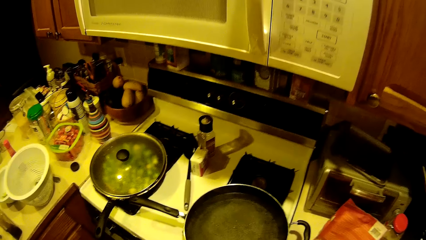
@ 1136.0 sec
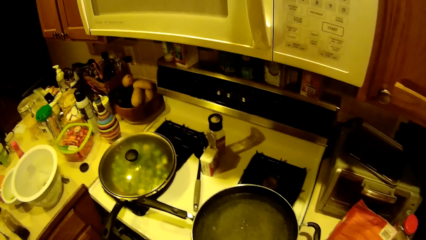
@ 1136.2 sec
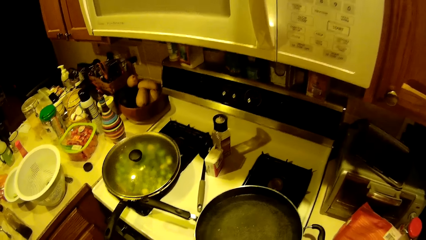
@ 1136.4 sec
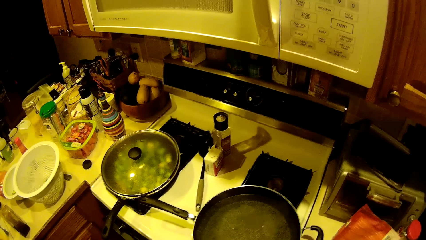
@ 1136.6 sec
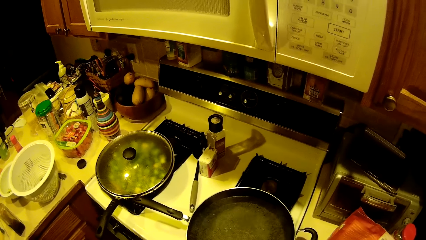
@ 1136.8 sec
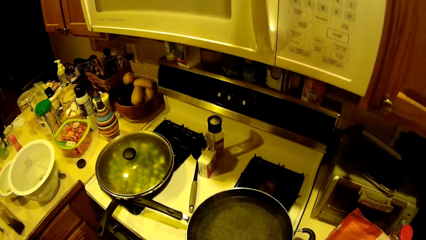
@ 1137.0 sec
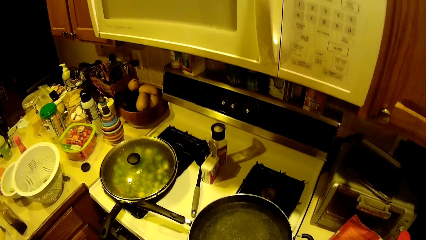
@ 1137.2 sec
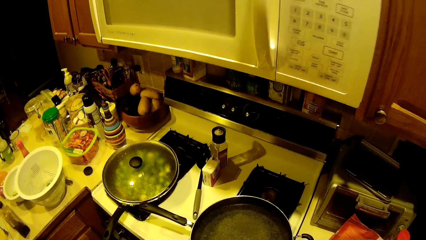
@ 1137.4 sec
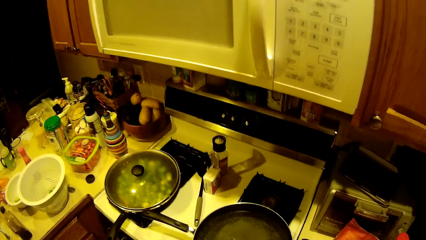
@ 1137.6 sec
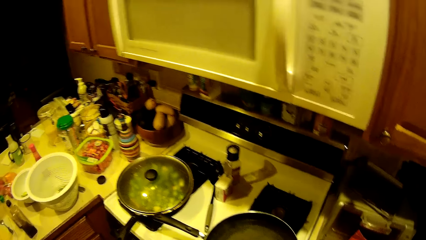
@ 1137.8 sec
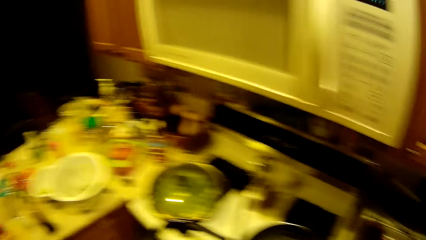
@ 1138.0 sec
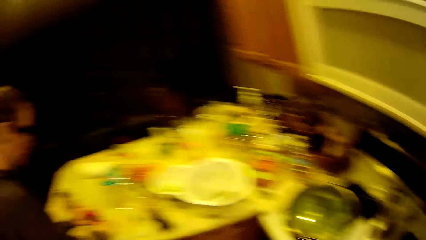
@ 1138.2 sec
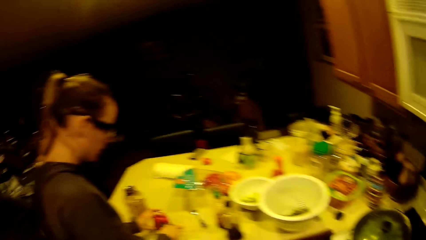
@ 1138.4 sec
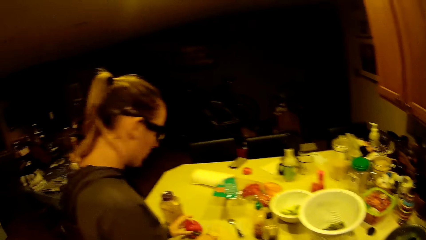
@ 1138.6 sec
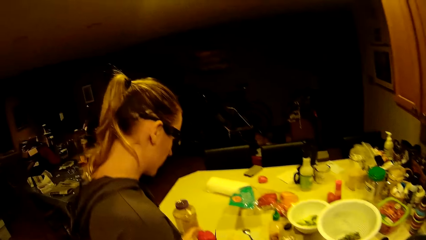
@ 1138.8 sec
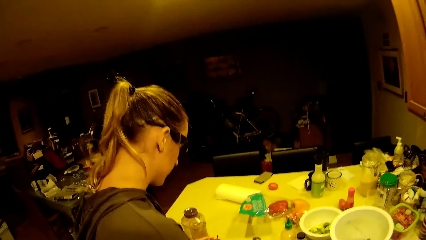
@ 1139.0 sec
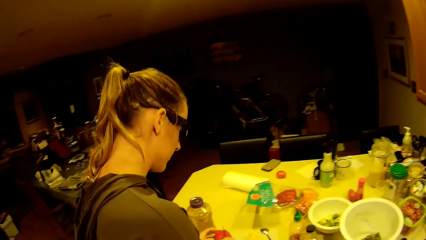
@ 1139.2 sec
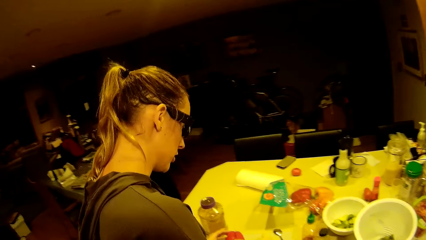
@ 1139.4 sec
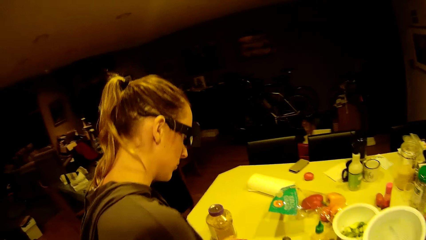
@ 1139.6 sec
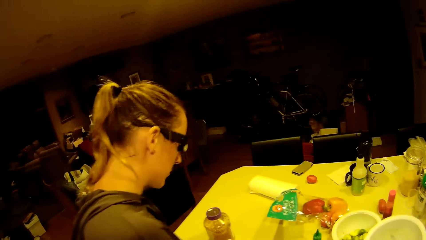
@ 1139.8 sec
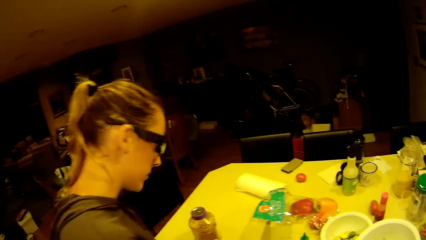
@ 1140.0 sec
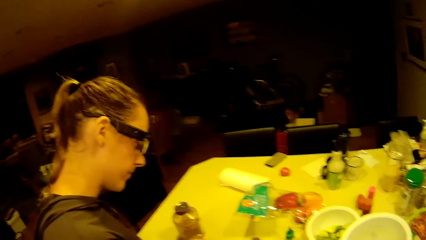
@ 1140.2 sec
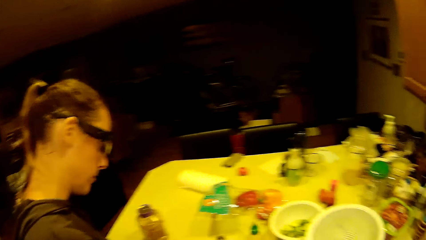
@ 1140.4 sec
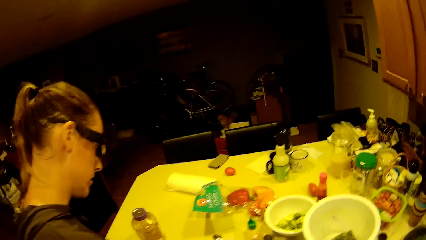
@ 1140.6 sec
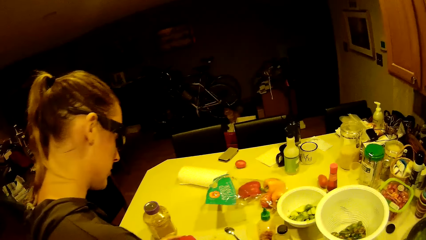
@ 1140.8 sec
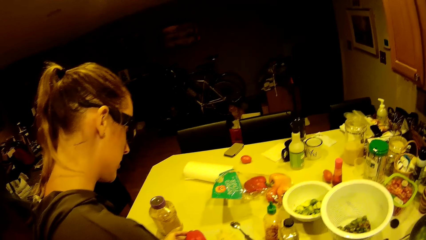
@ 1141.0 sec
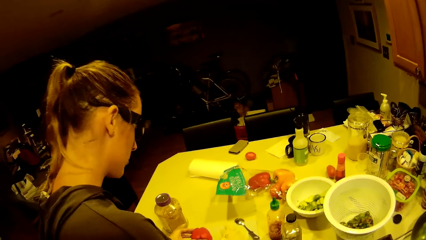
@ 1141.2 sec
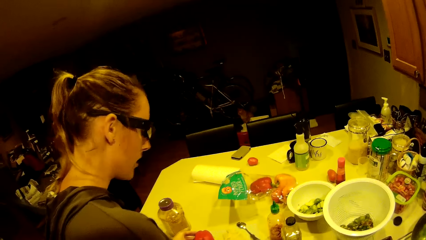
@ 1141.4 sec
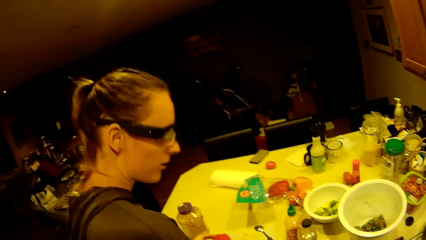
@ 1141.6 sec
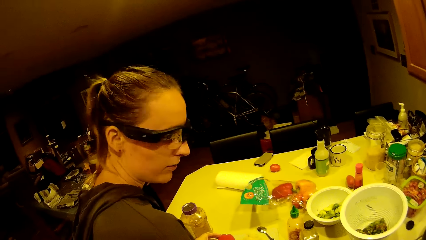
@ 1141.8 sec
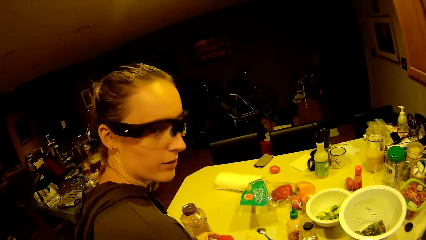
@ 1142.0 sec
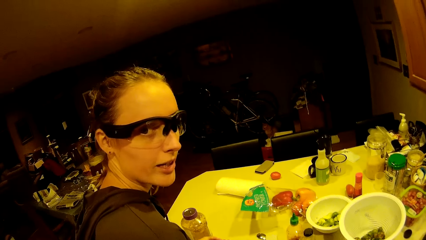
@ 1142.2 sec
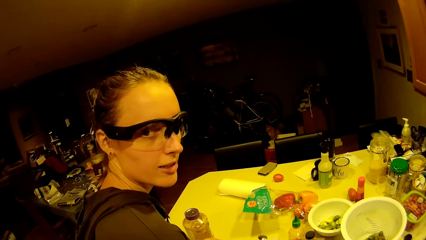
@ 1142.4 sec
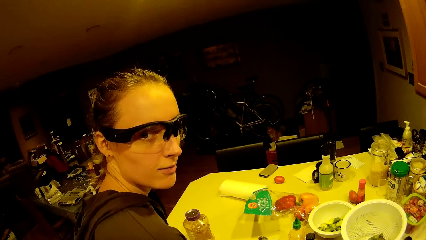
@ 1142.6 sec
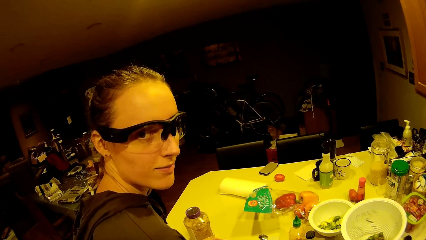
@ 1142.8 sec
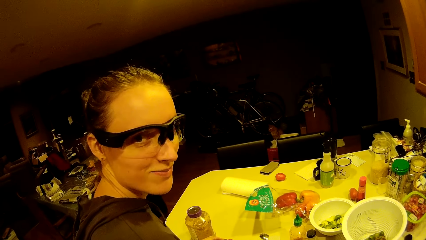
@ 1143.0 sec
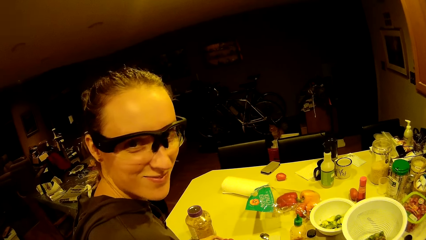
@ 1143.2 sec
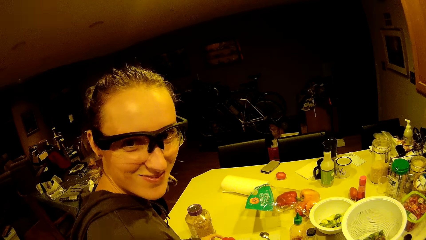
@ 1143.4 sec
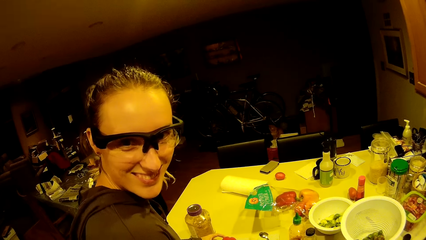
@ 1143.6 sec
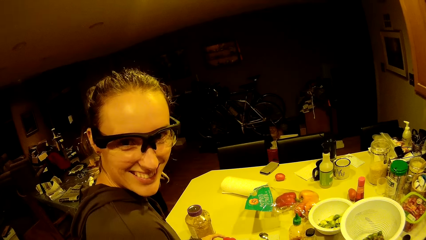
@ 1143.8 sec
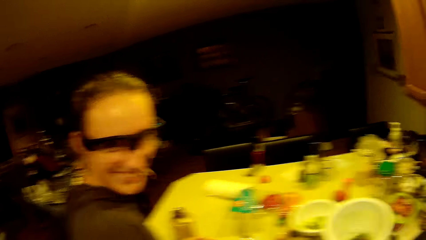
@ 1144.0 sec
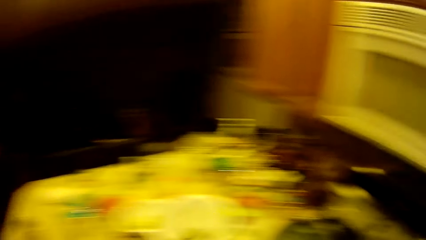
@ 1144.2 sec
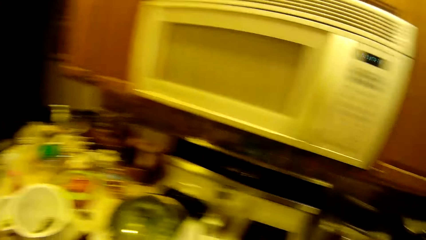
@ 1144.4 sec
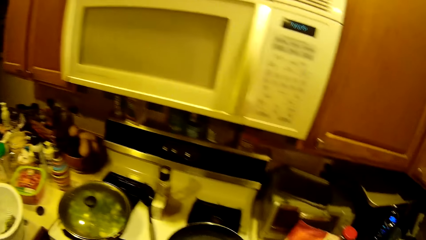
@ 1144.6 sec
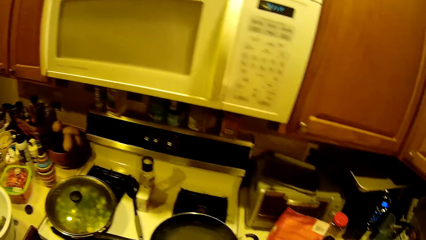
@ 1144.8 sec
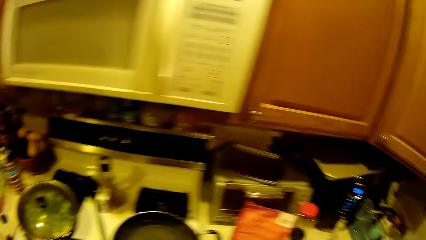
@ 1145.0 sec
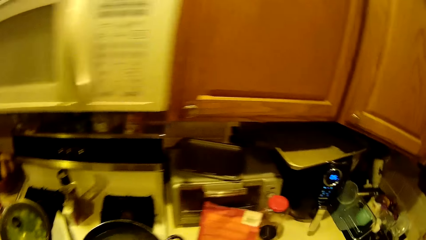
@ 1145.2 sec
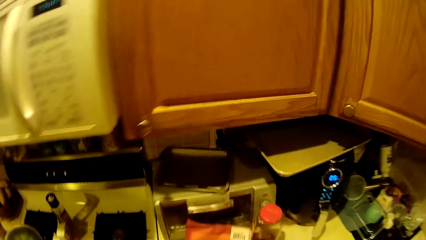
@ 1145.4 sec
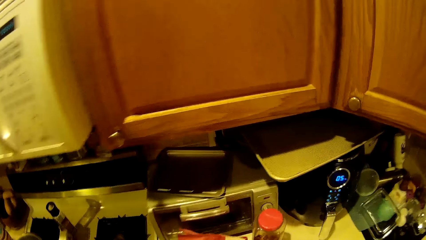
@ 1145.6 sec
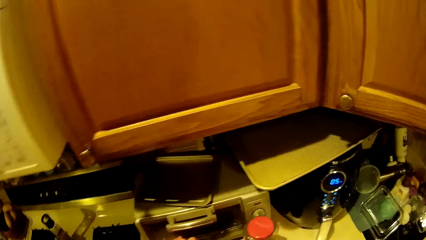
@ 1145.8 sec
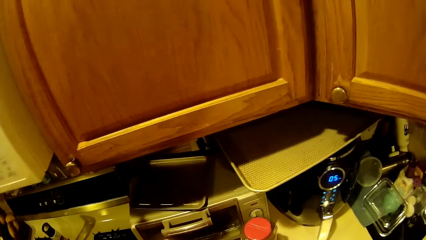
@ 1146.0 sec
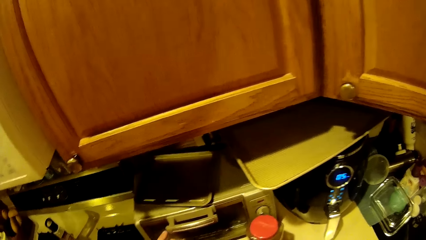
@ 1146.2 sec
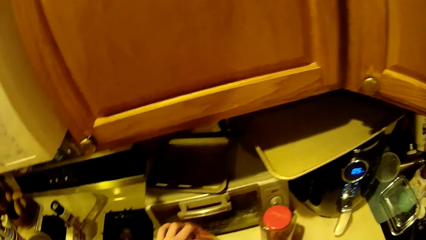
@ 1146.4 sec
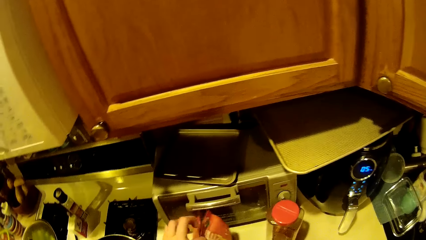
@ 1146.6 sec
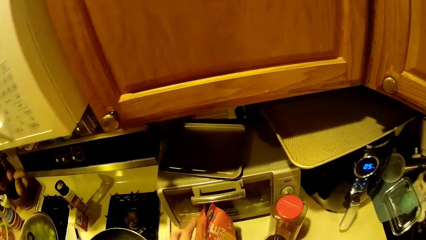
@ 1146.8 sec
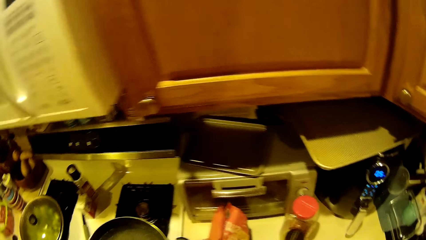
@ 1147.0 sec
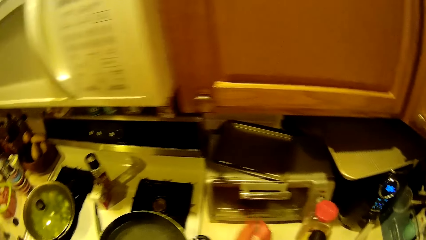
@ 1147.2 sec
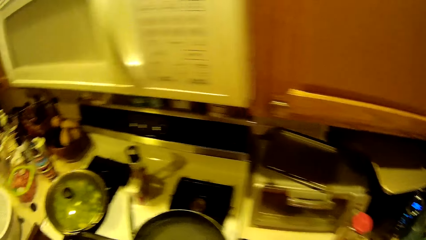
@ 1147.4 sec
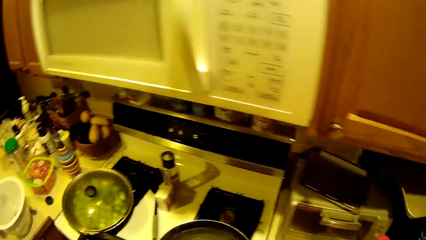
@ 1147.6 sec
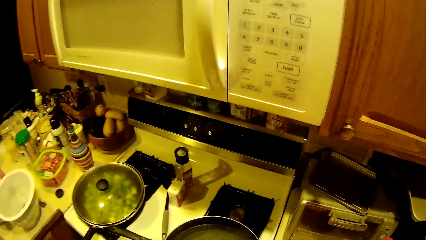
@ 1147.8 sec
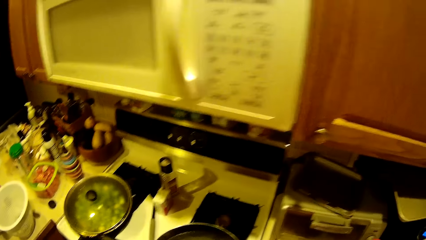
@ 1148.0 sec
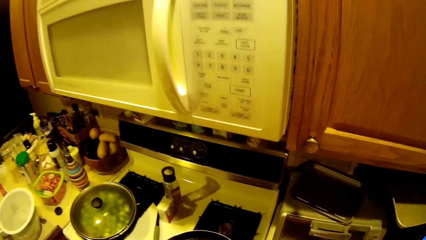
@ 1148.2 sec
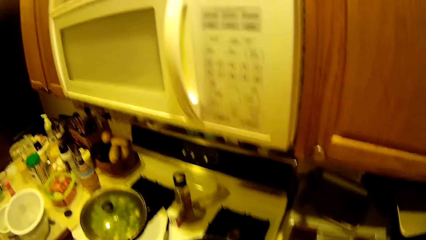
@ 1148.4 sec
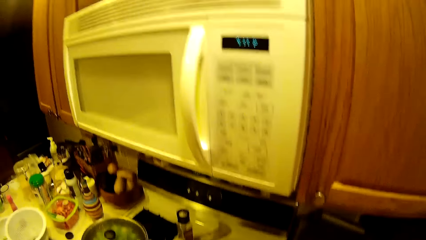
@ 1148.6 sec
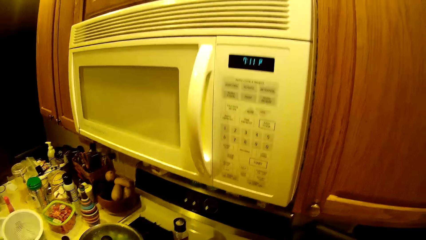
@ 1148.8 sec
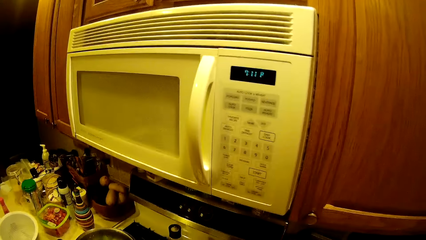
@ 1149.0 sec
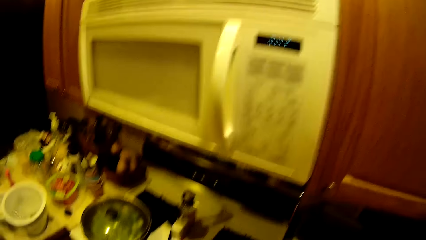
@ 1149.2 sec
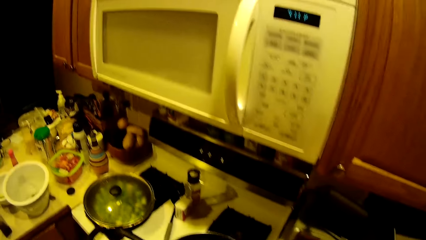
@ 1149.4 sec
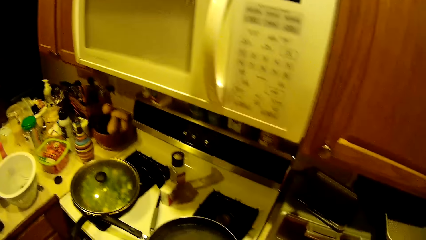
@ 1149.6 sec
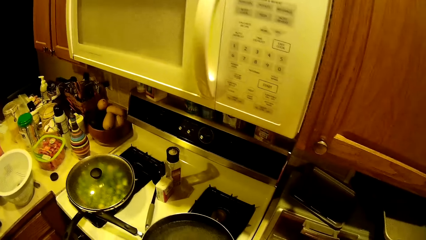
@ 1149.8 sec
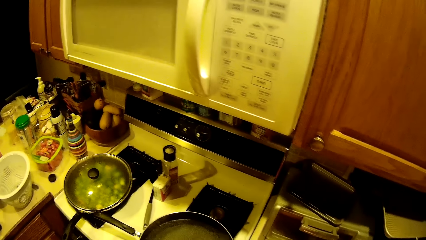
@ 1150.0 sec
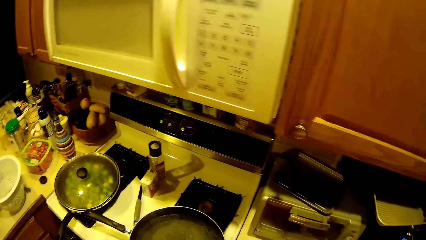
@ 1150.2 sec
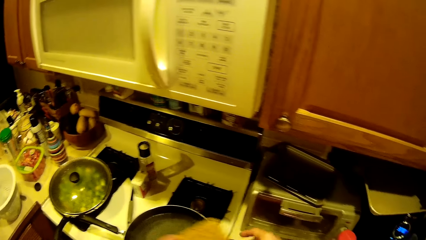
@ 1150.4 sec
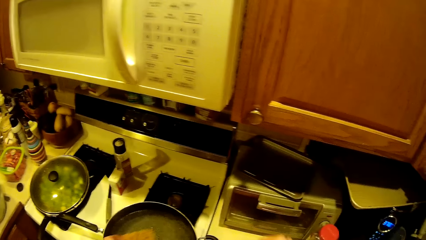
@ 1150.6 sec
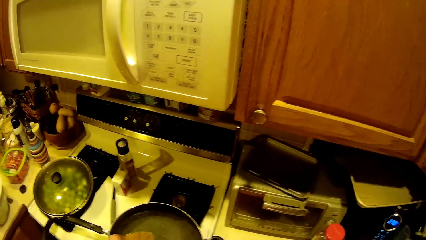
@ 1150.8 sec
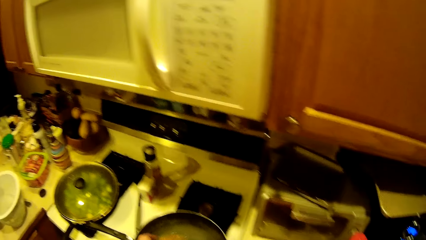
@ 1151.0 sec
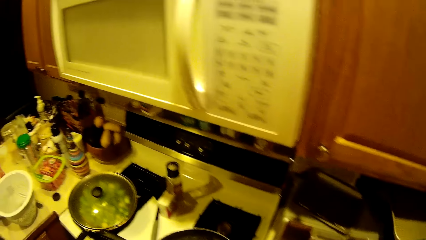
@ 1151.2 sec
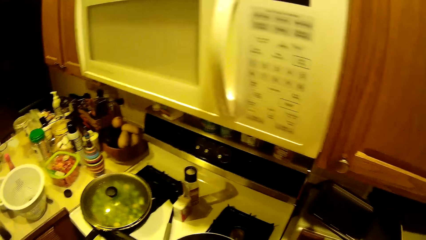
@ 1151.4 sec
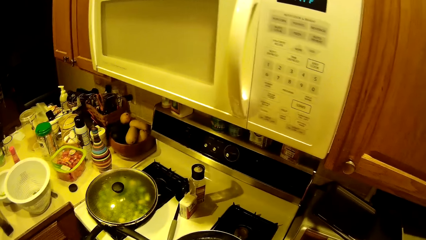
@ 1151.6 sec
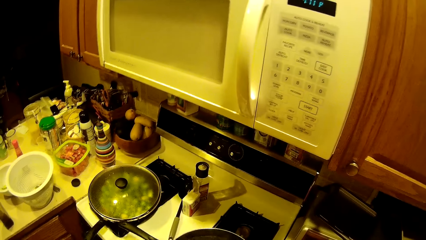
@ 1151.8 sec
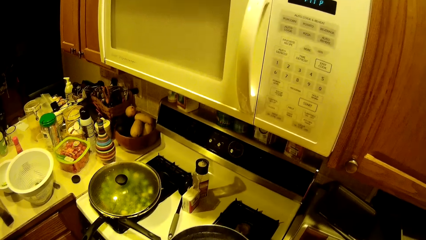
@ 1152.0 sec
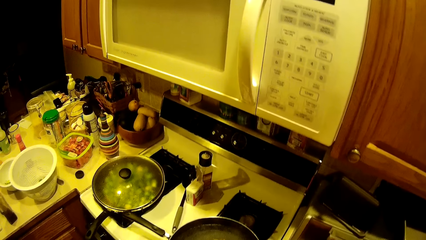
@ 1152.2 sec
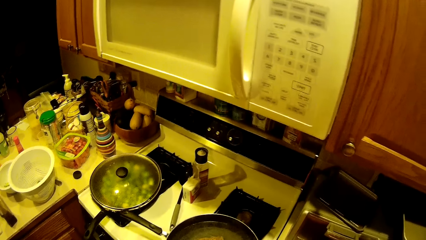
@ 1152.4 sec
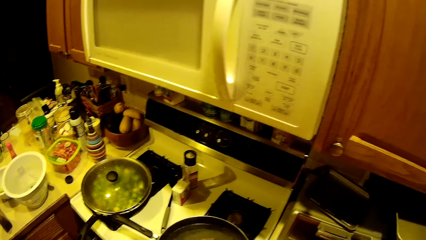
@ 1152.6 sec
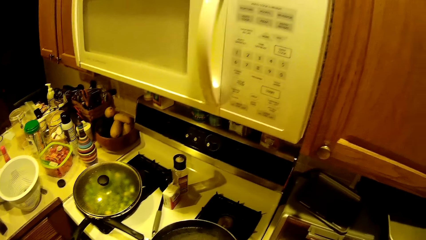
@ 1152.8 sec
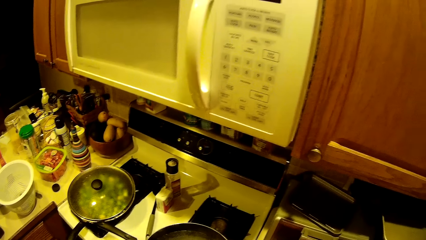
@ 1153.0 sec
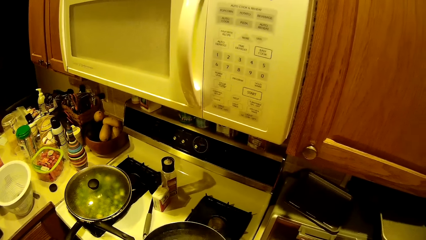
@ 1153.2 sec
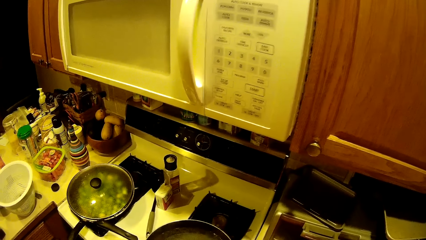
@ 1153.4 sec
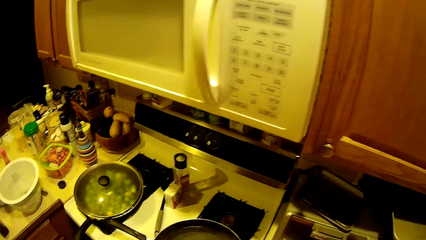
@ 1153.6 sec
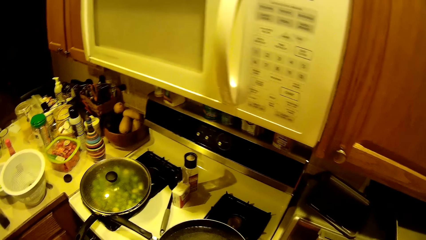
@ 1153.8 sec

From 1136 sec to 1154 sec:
A person cuts a capsicum on the table. The camera wearer takes a pack of noodles from the worktop. They hold an ingredient. They put the noodles in a fry pan of boiling water.
